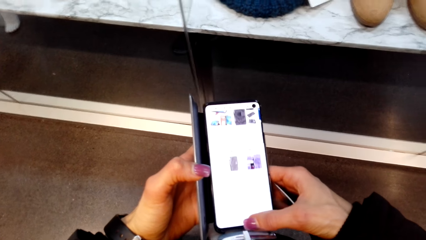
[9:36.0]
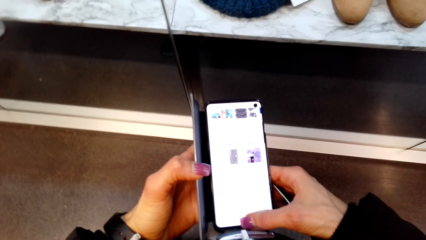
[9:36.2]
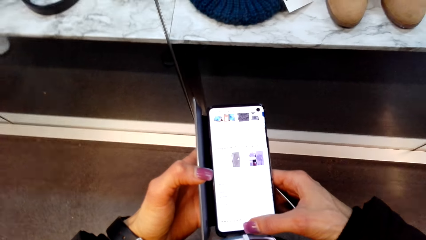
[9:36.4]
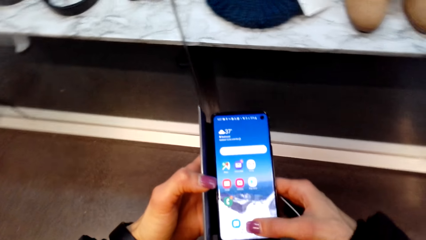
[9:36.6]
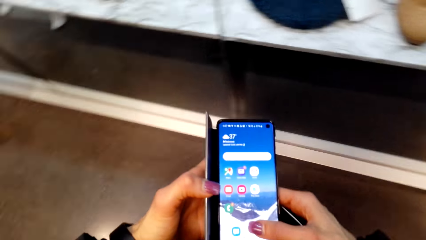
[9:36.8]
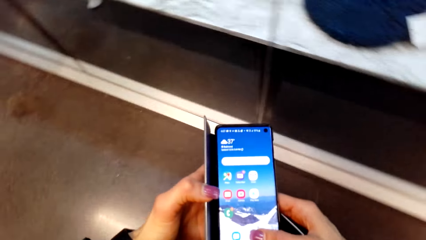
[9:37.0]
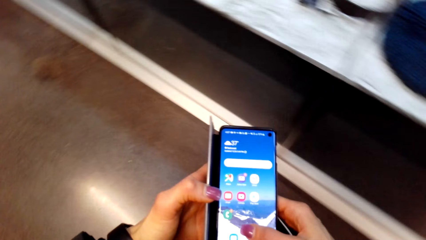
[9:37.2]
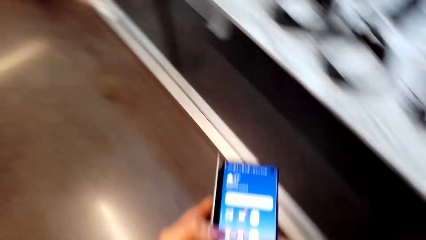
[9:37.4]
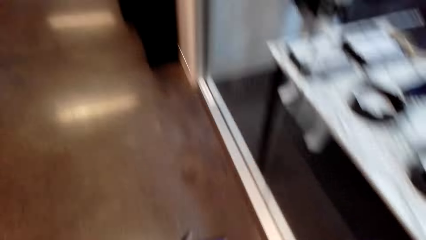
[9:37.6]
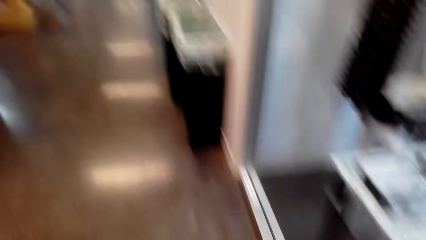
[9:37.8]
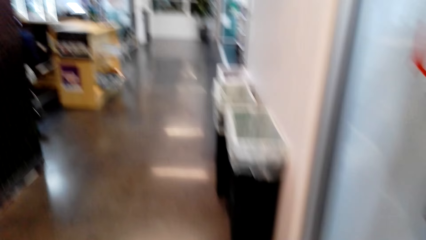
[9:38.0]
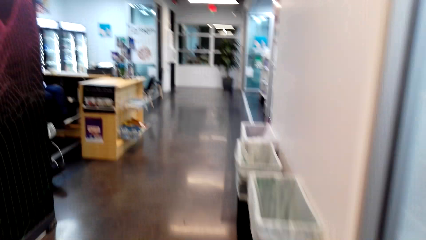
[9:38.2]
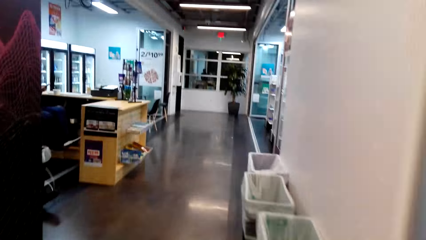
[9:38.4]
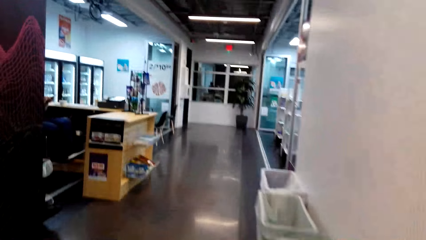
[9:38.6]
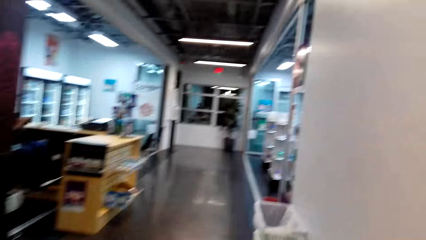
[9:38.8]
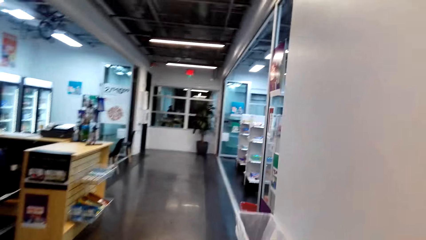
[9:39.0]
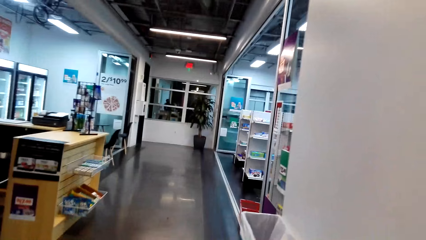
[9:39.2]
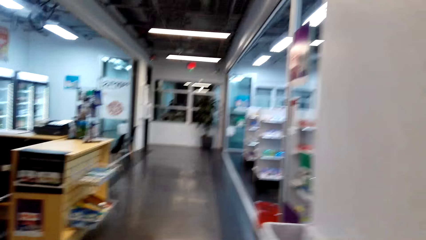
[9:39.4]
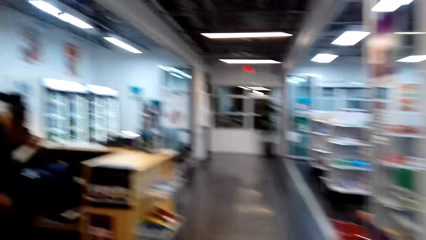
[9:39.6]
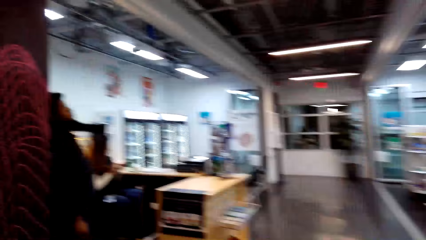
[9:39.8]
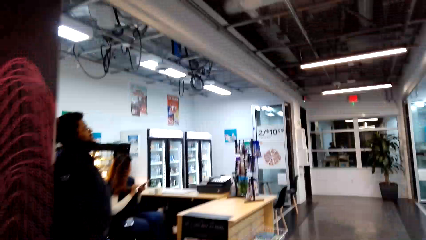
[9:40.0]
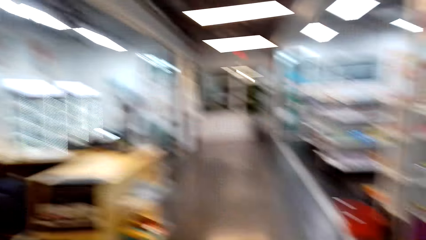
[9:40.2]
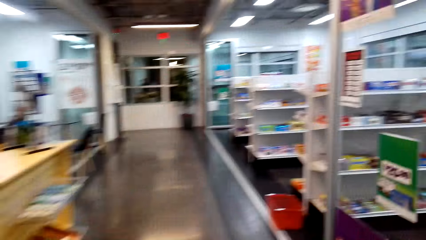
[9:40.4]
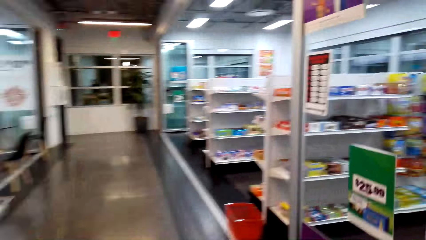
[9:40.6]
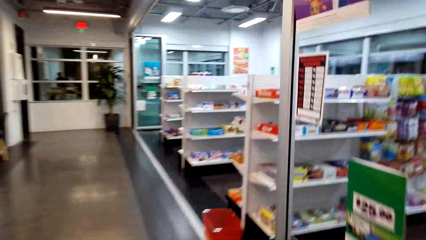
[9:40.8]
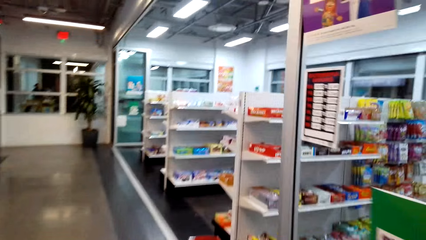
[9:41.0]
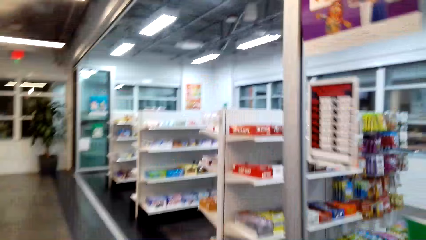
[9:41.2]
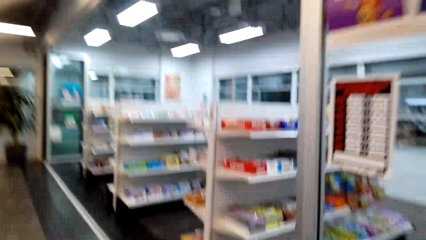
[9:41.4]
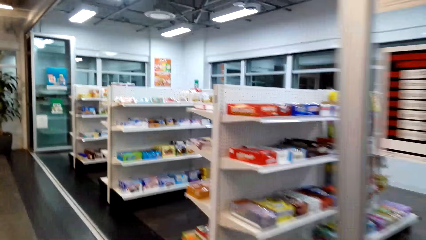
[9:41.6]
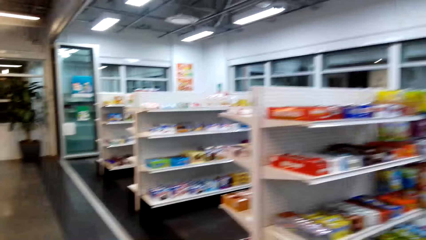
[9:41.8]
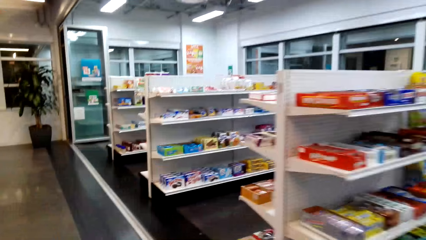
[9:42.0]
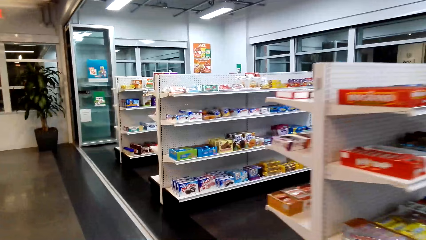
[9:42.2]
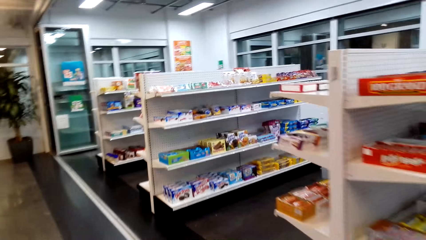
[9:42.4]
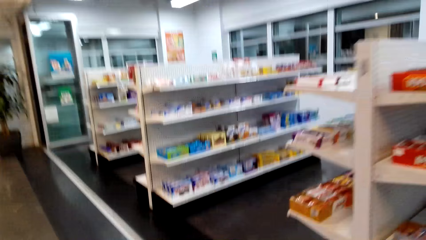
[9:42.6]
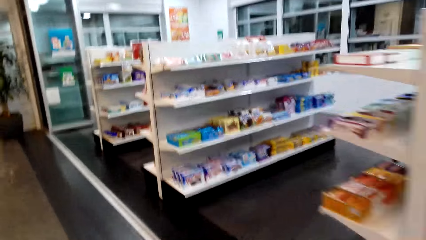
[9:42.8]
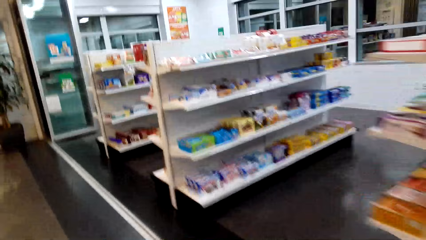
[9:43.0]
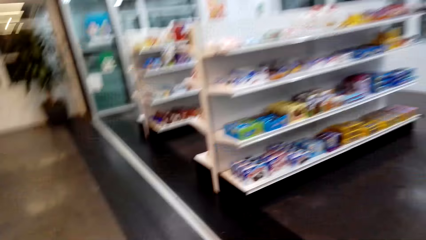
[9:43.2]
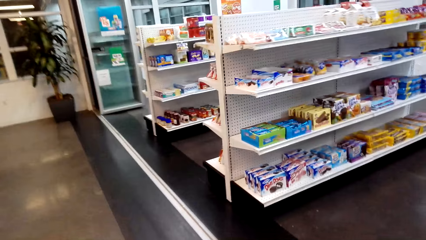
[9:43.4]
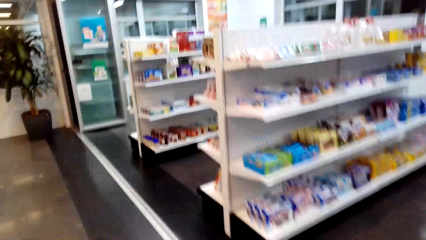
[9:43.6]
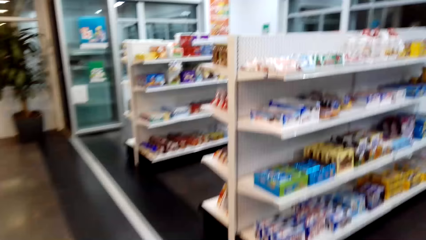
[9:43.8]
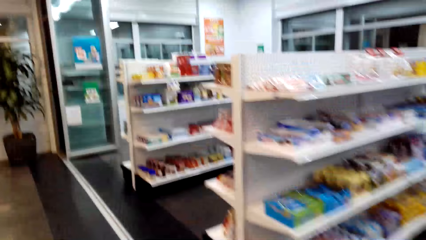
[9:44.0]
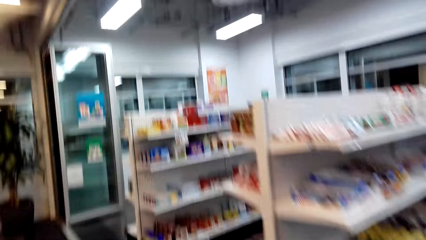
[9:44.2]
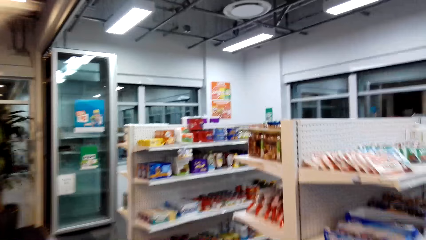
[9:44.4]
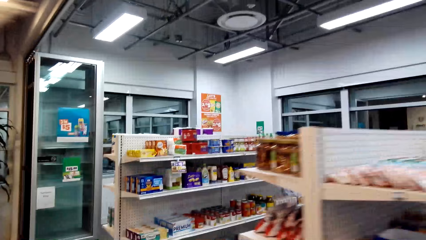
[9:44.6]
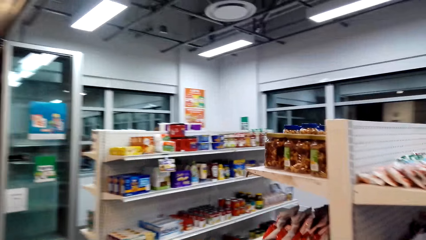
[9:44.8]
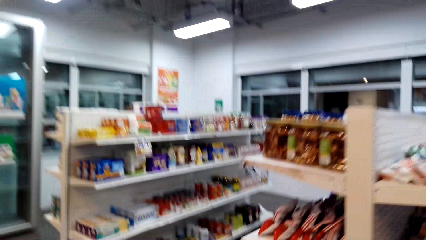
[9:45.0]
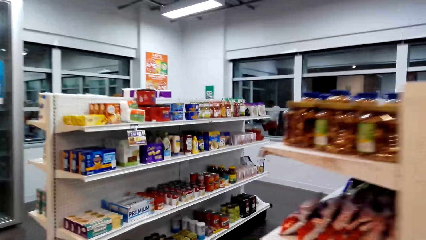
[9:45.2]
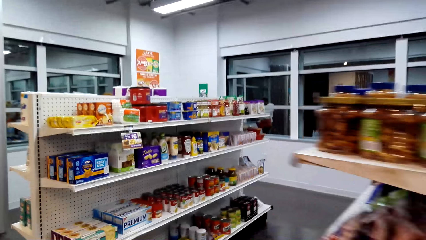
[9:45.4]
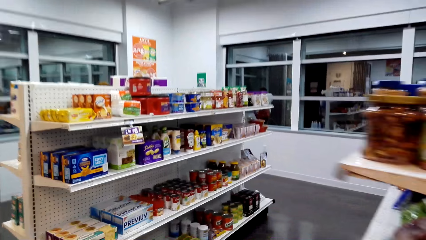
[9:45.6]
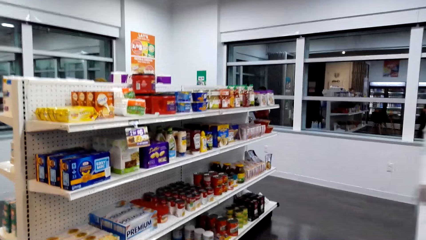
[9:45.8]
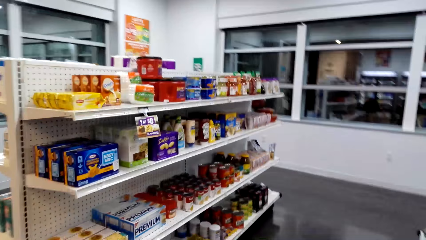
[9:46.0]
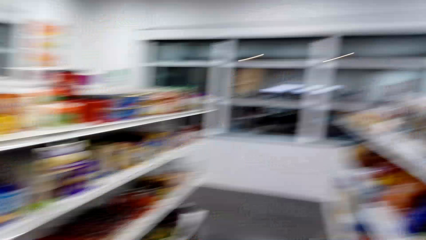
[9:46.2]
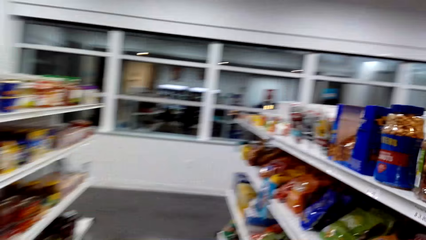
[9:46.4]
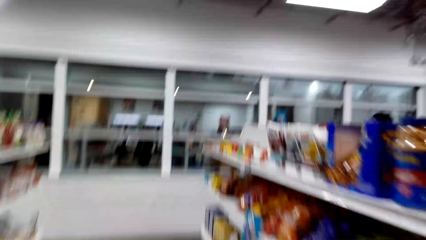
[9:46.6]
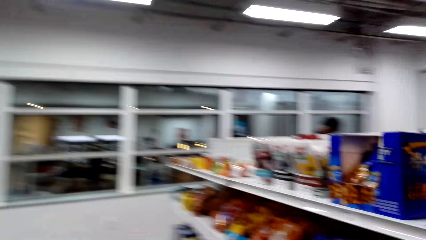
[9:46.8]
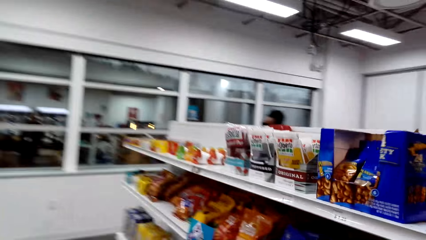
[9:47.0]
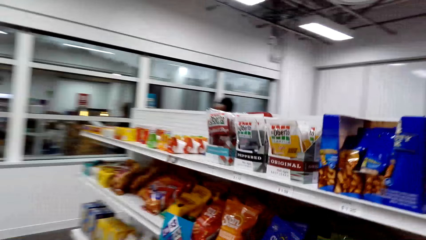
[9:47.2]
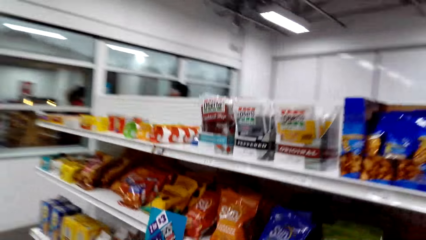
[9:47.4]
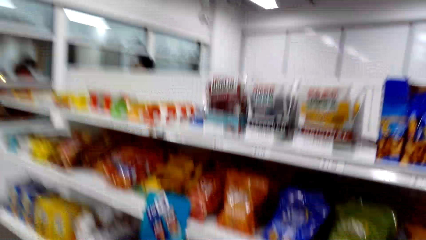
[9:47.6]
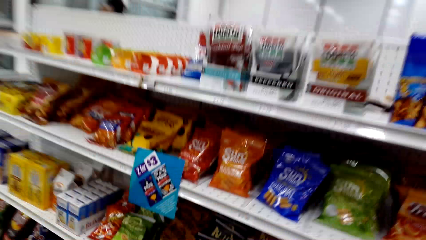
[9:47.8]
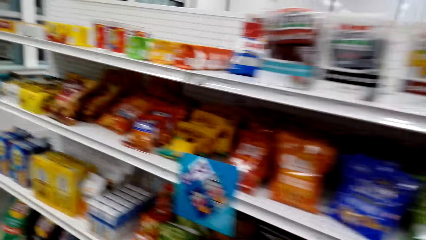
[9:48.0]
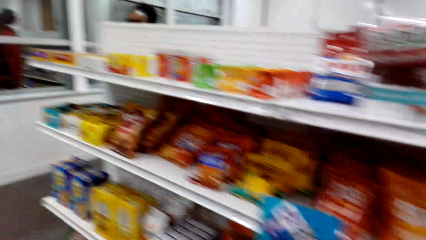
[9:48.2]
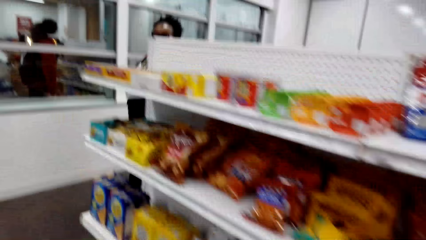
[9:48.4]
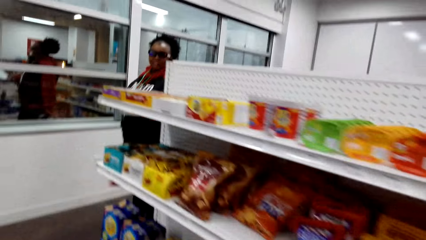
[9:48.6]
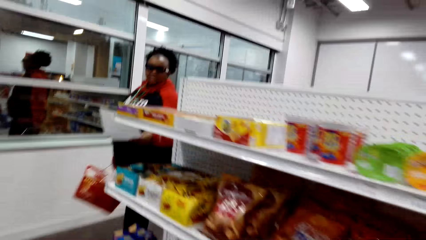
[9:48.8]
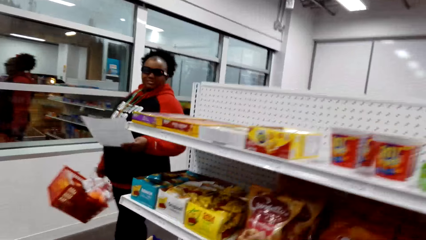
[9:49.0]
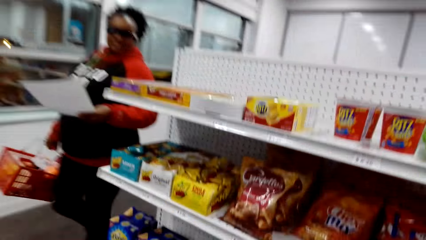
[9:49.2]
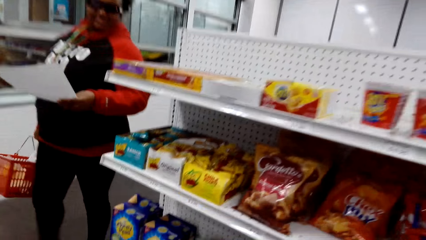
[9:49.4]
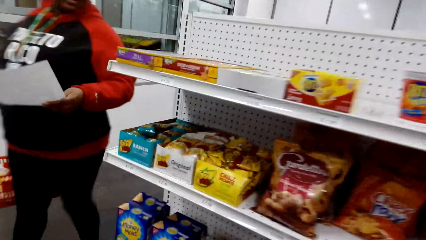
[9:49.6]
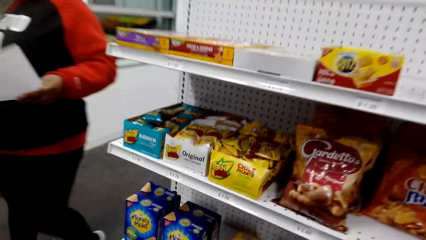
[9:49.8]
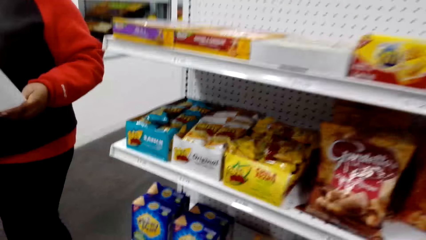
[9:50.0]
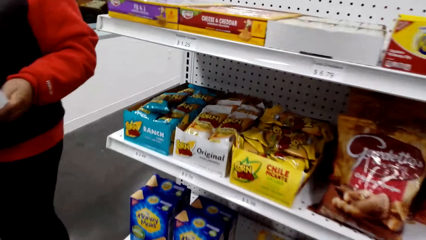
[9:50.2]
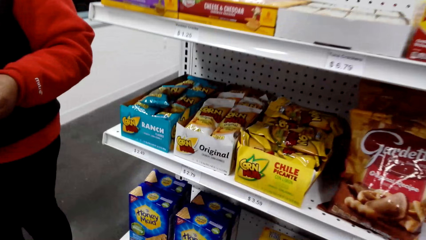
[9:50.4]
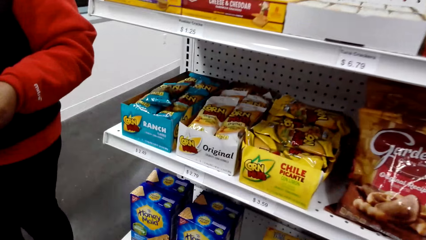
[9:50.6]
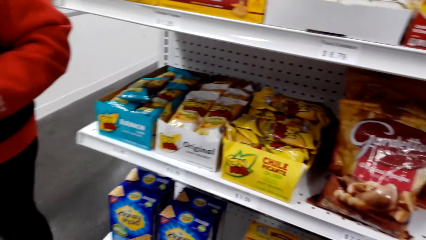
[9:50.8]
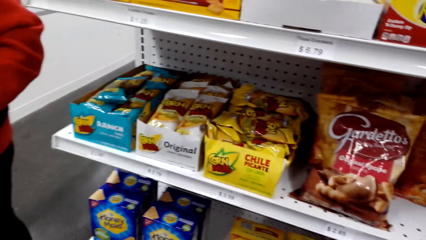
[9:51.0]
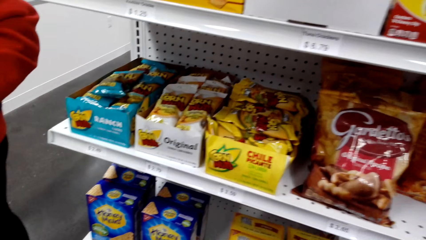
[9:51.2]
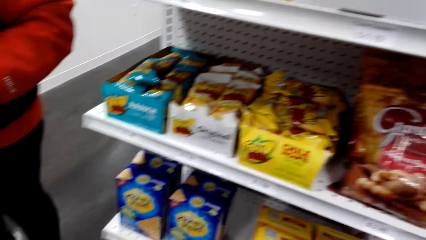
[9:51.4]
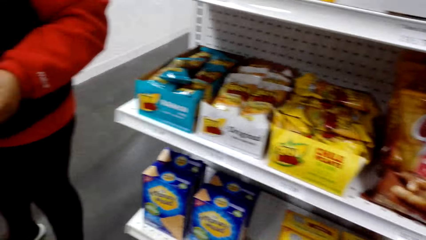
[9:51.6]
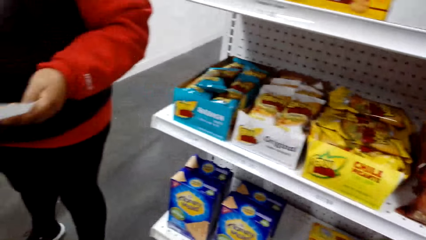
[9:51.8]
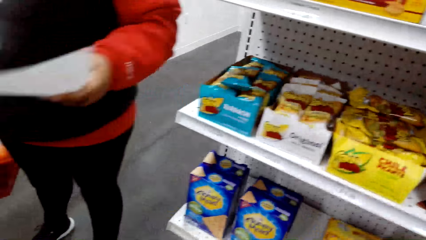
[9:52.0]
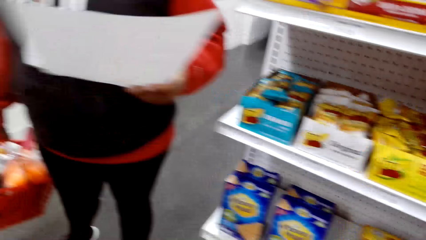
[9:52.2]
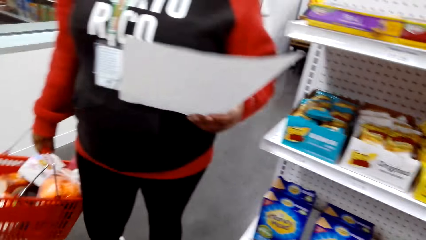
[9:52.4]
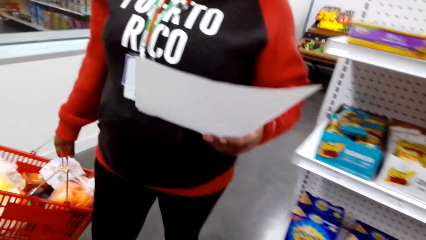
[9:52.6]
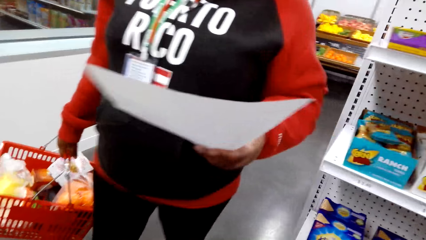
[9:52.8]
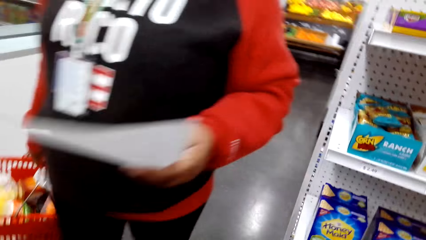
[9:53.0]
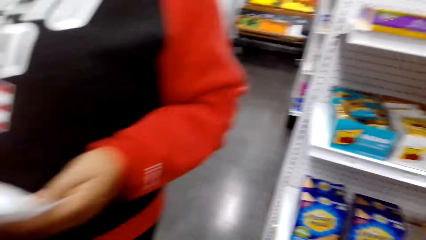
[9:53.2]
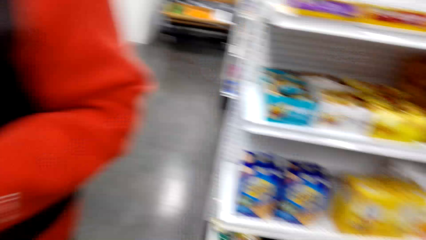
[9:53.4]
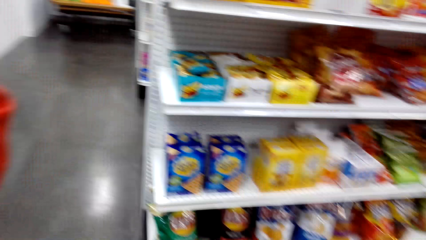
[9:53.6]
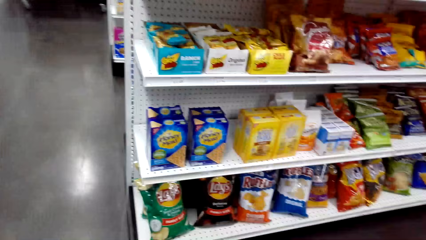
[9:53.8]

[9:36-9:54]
The camera wearer turns around. They walk around and look around. They interact with a lady.
